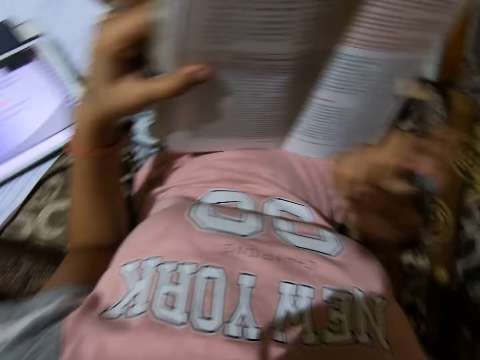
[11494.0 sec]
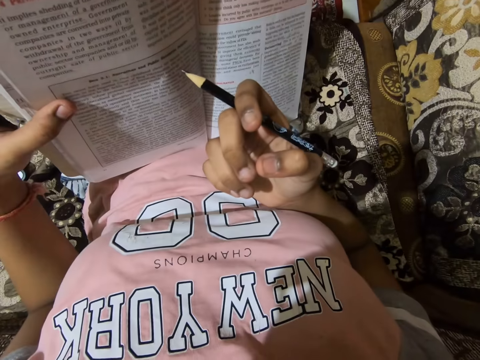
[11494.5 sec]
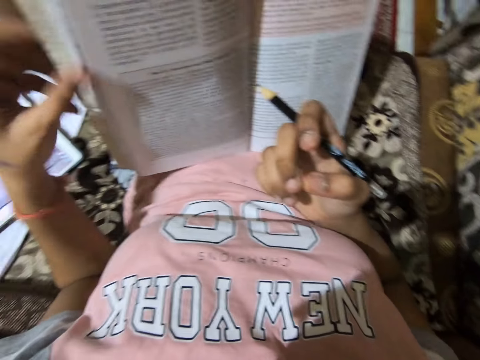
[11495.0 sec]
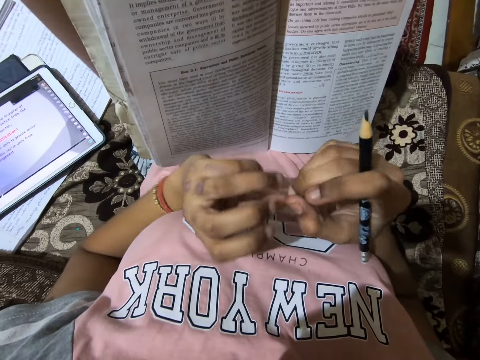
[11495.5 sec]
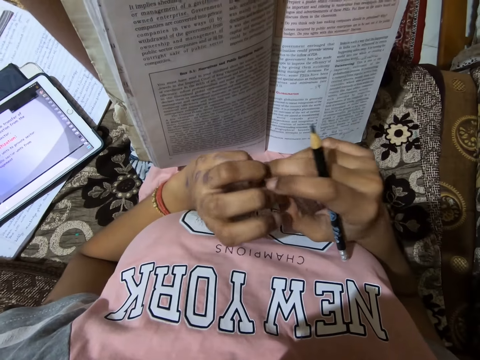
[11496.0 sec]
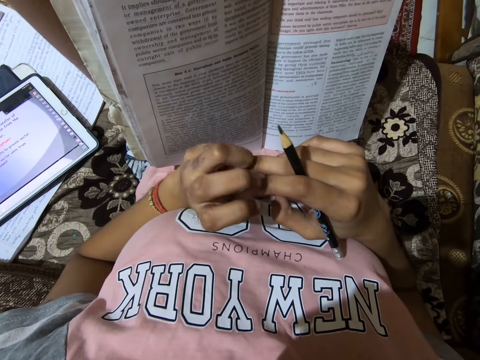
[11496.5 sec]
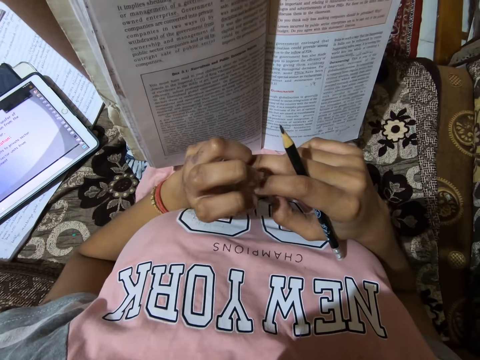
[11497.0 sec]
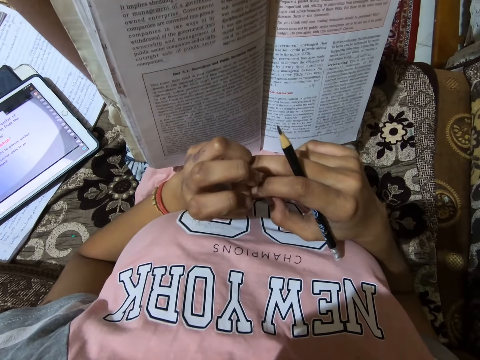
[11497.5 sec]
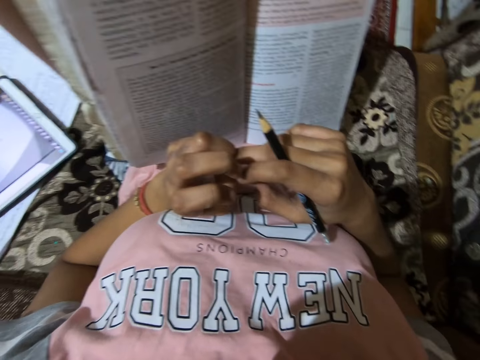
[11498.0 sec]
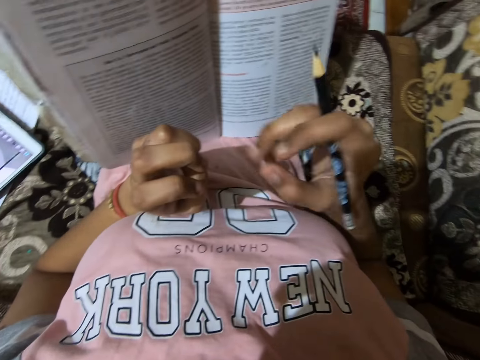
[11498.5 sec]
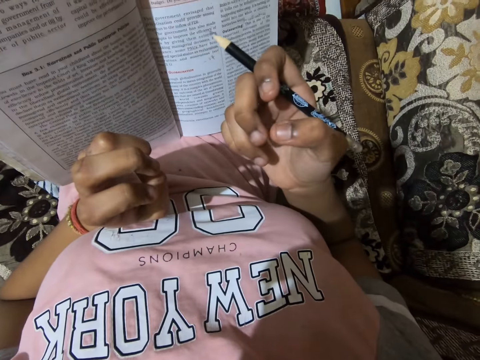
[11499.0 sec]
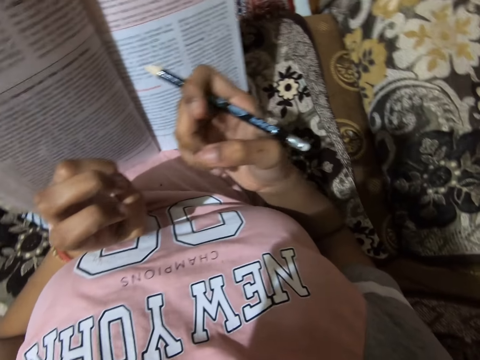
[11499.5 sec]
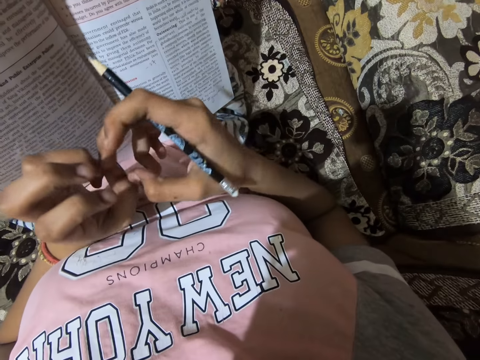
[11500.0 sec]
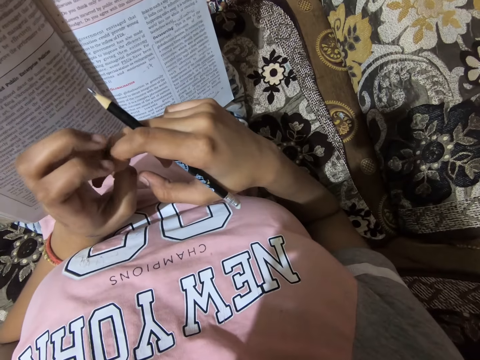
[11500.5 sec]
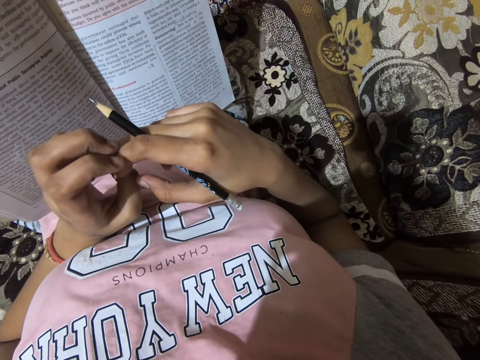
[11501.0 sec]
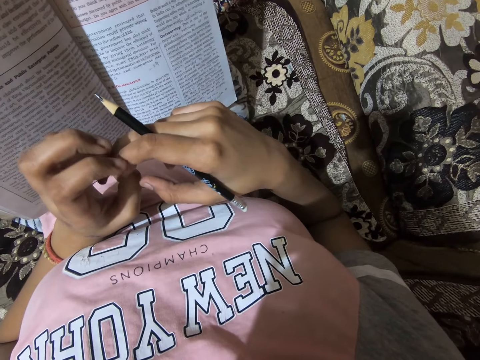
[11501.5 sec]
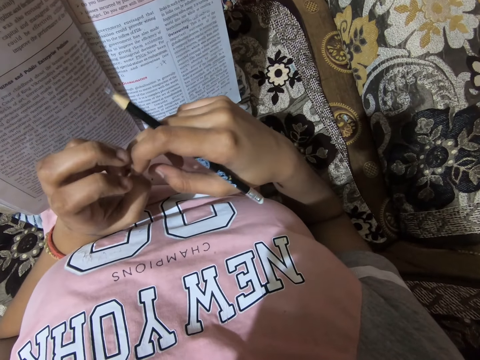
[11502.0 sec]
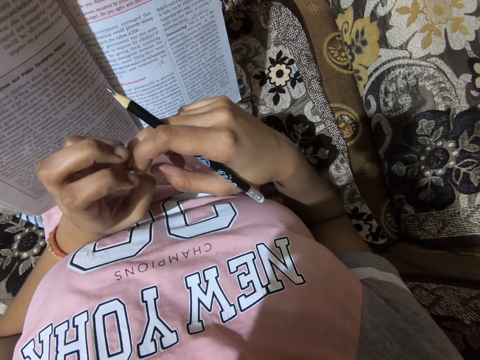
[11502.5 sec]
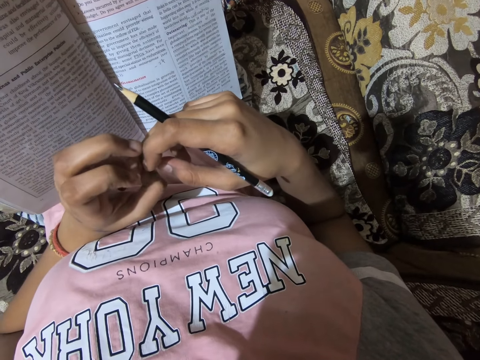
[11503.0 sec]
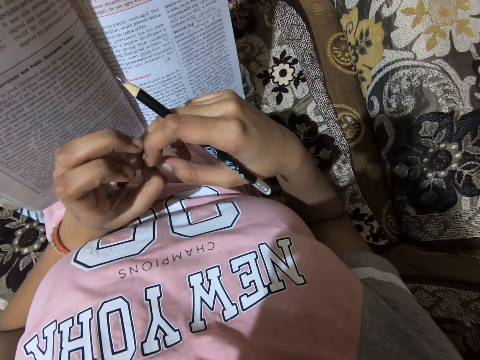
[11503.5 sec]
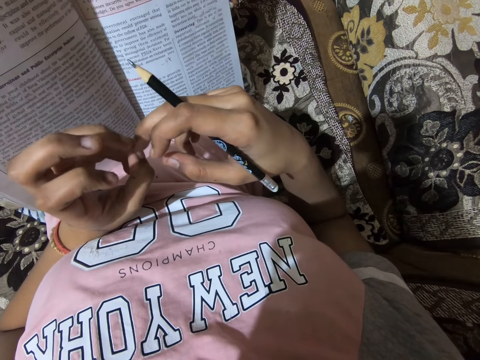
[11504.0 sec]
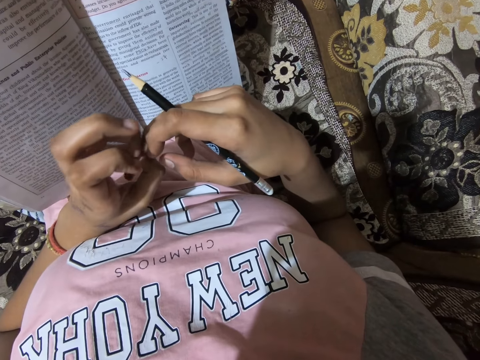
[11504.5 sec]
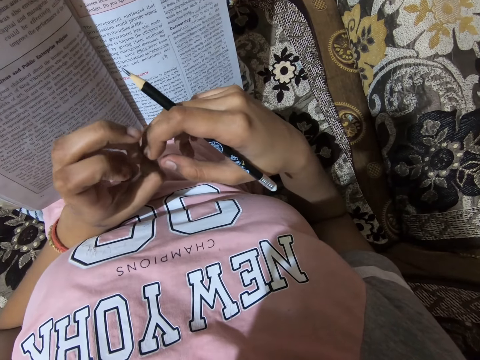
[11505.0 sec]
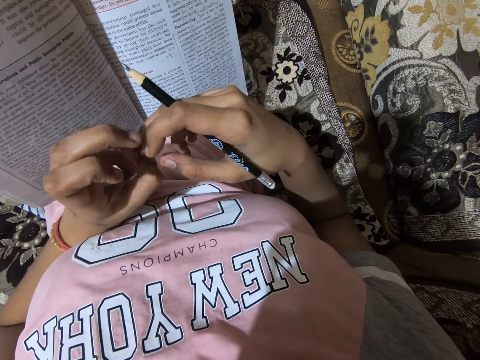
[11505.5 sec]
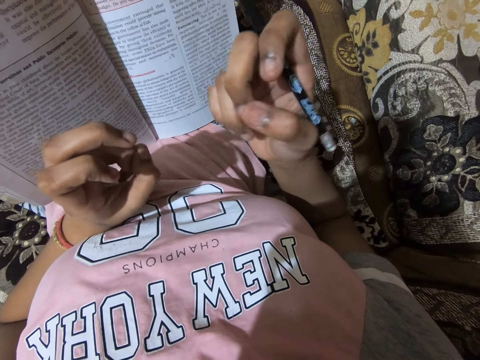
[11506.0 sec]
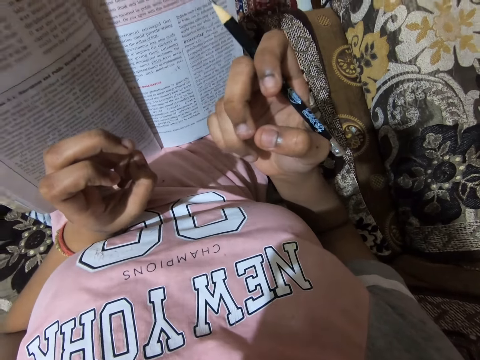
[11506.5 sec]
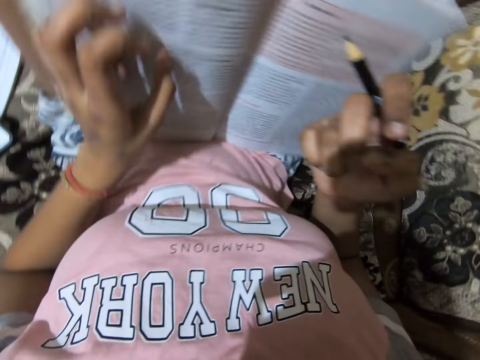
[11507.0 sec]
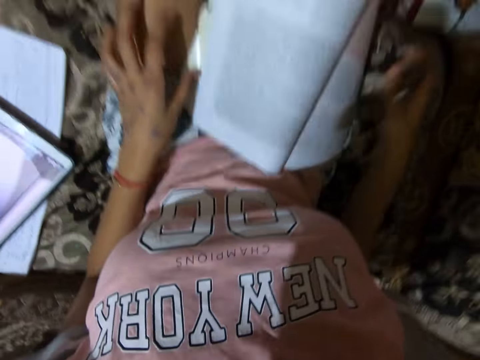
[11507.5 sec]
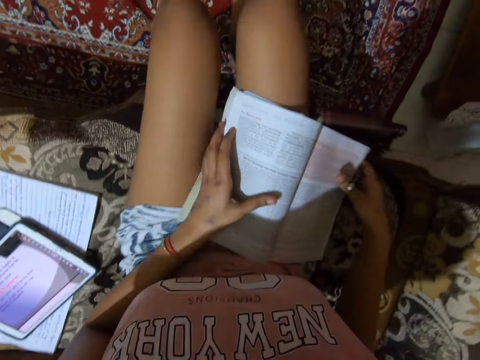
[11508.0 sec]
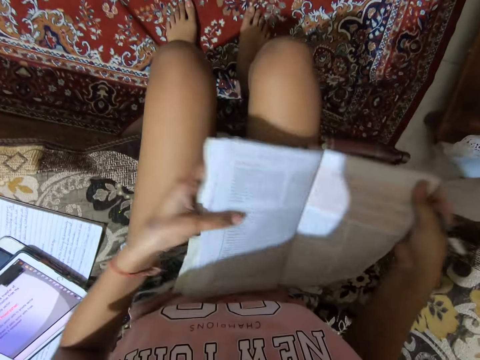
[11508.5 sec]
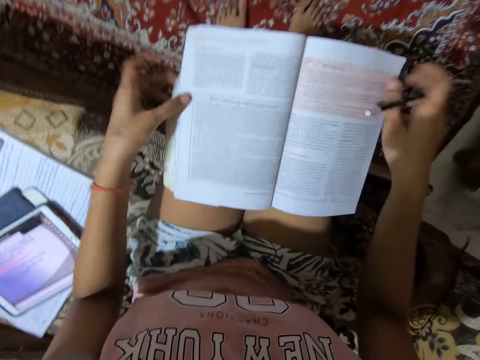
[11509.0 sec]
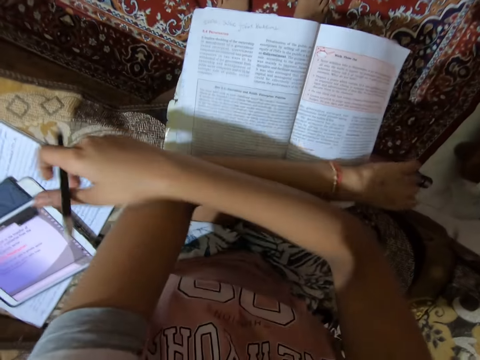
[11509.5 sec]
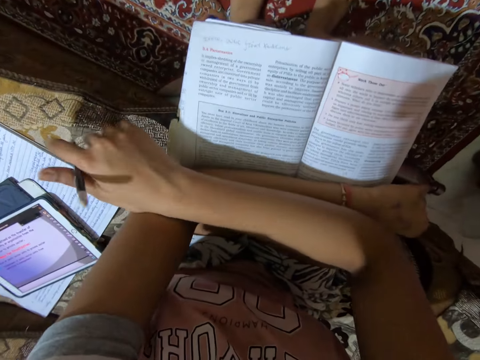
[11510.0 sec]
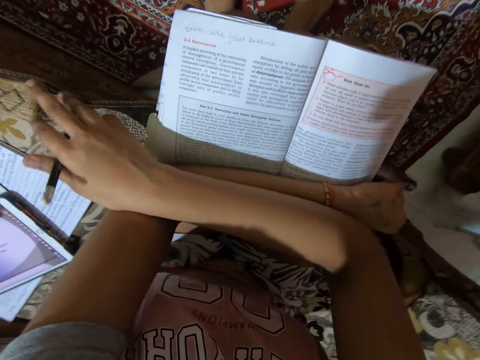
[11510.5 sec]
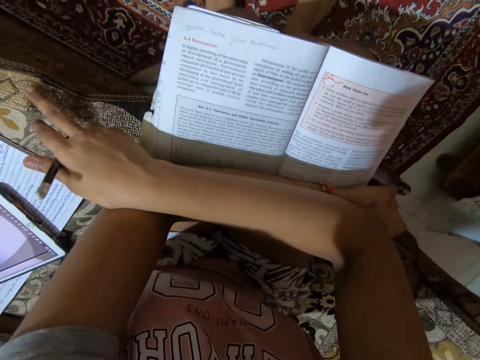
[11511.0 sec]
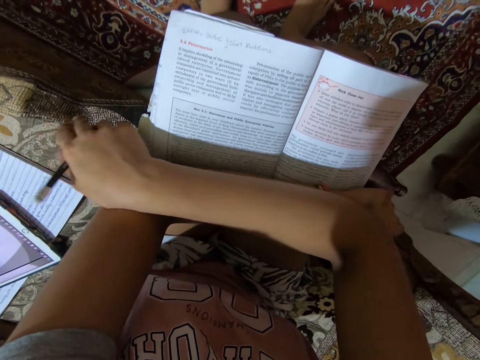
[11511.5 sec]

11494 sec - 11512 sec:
The camera wearer holds a pencil. They fold their fingers. They hold the pencil. They hold an exercise book.

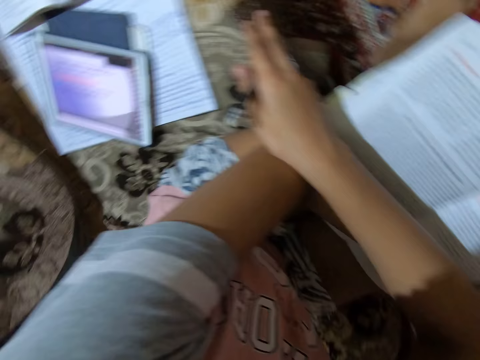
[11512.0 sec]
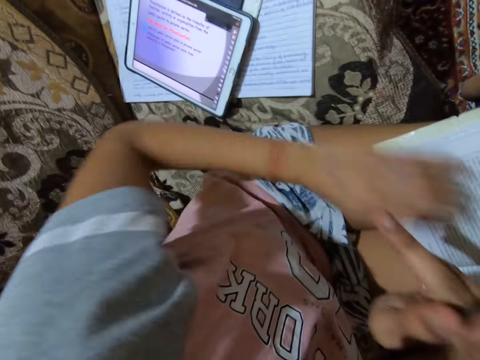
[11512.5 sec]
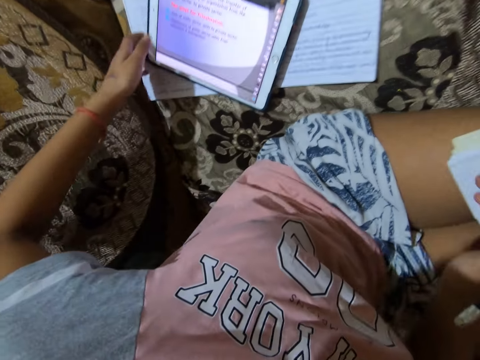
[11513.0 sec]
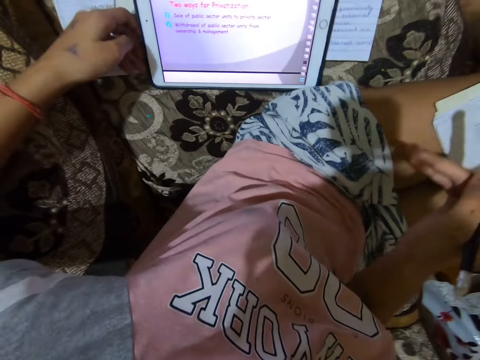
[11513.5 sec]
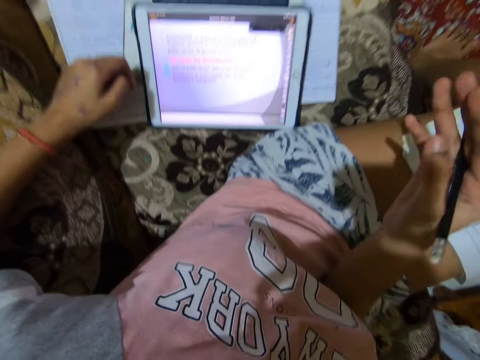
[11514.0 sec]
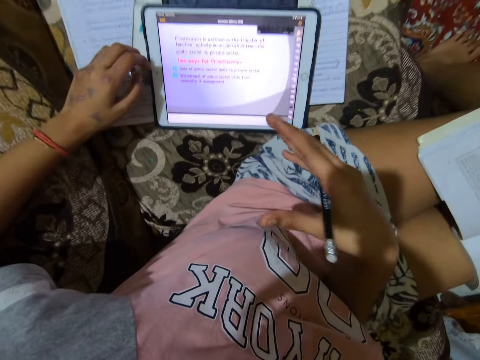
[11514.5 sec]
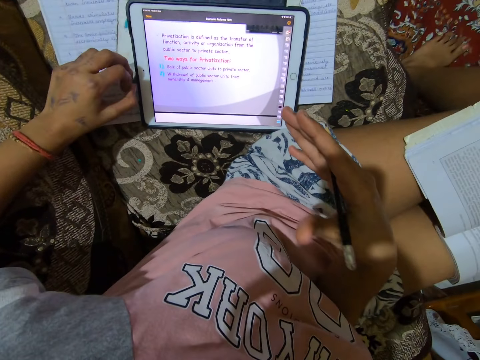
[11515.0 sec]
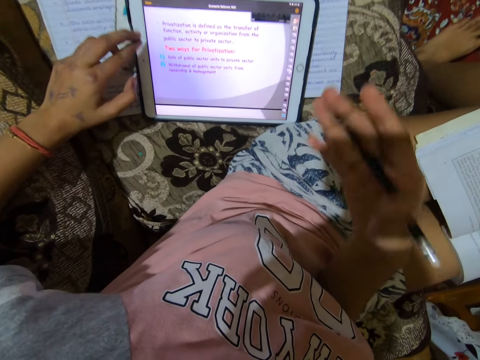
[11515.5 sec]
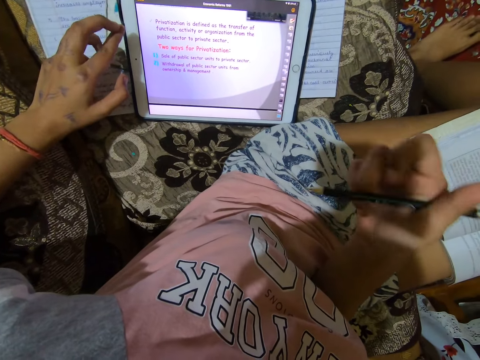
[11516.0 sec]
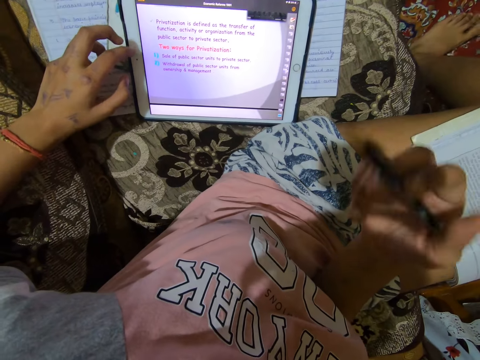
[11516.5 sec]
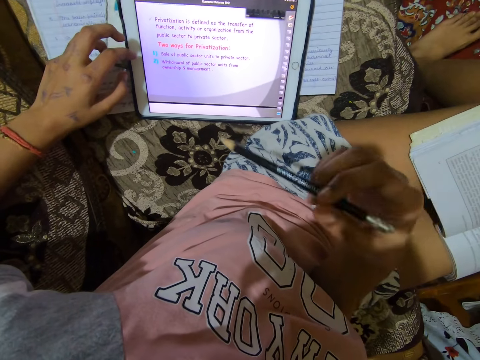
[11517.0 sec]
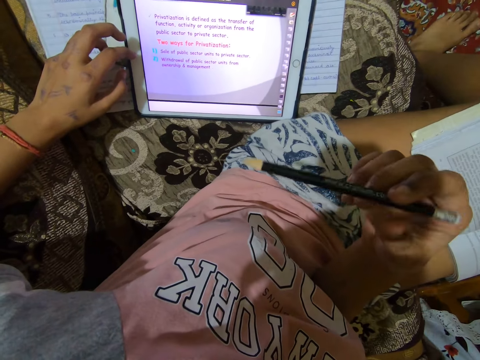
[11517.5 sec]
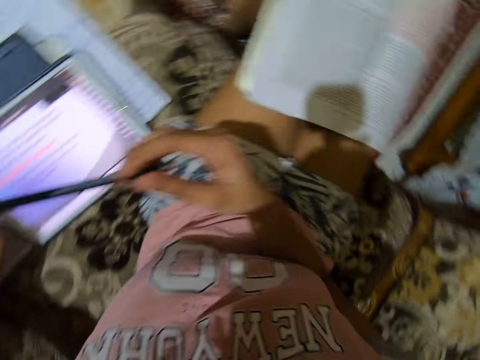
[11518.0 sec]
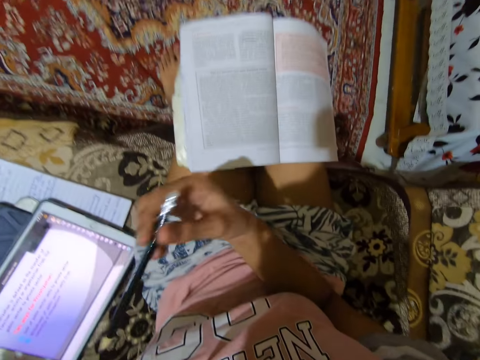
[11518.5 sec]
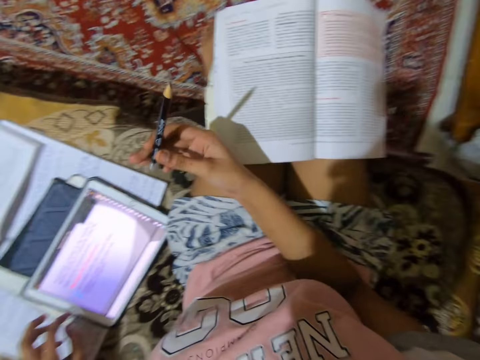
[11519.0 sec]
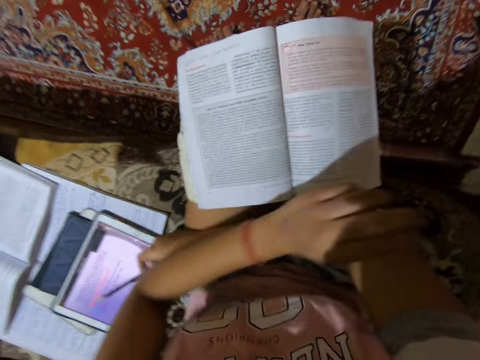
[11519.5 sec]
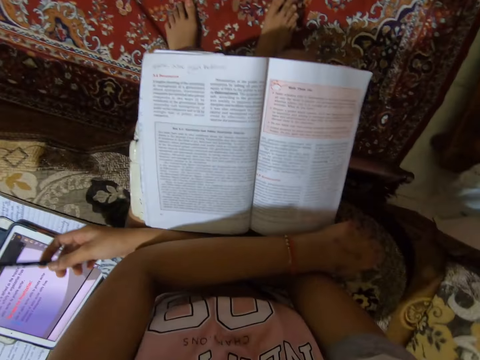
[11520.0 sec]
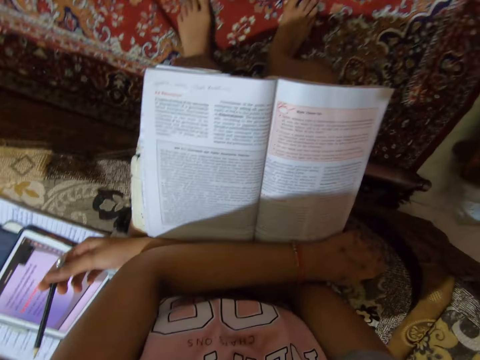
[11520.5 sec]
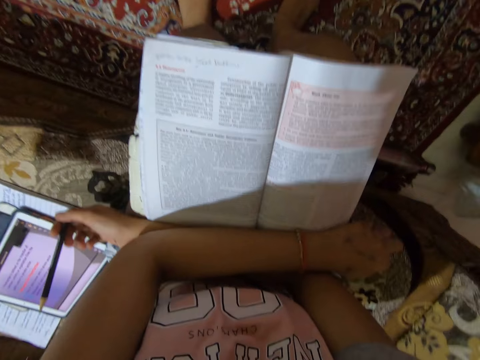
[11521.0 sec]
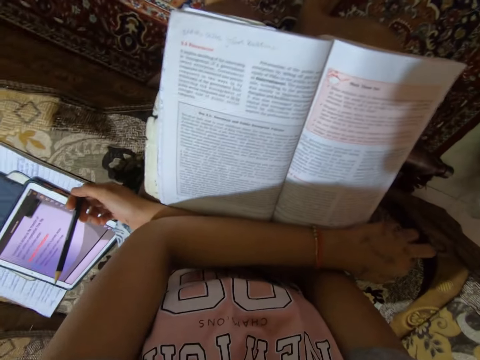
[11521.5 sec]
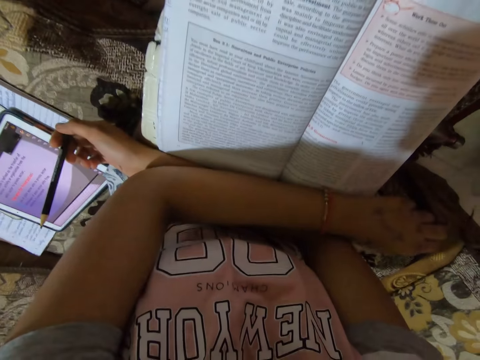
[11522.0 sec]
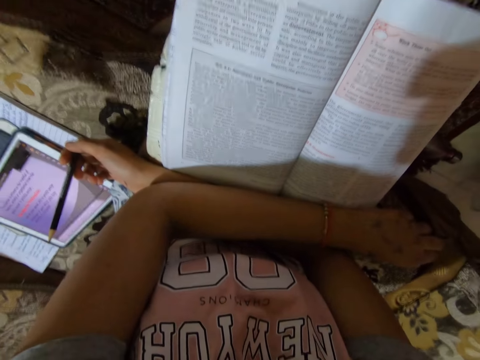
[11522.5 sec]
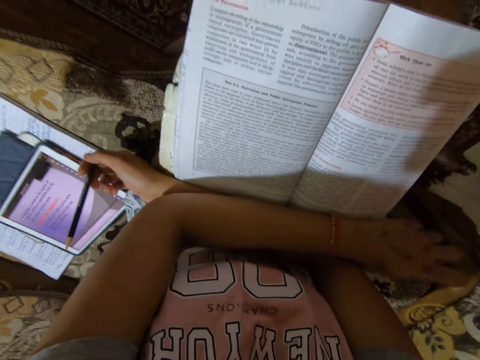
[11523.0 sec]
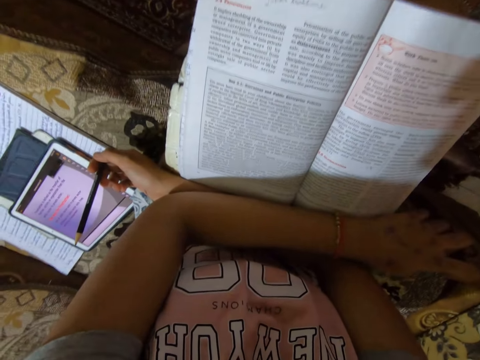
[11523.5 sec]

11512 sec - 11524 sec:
The camera wearer touches the iPad on the couch. They hold a pencil.
